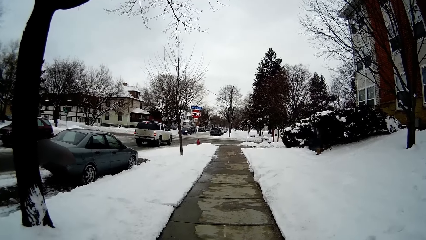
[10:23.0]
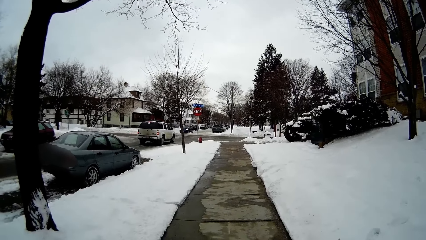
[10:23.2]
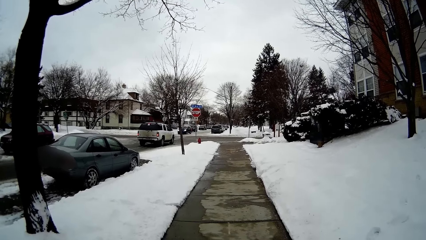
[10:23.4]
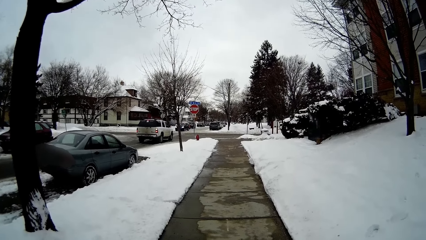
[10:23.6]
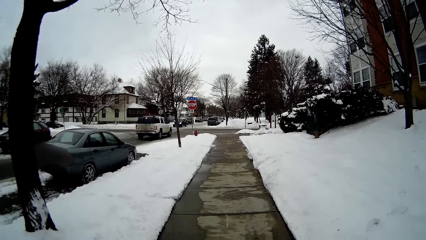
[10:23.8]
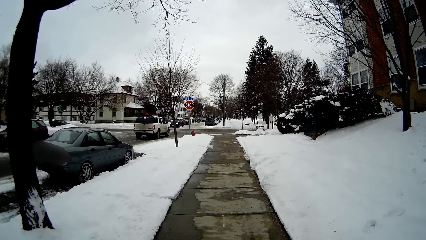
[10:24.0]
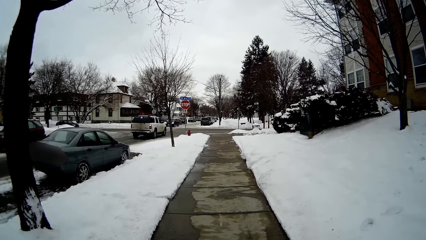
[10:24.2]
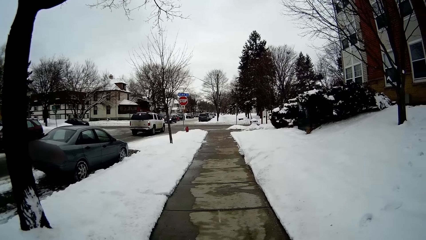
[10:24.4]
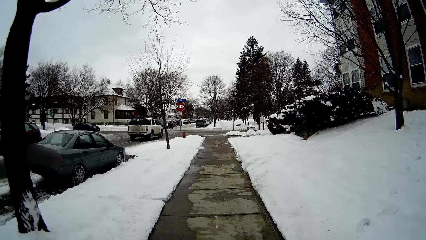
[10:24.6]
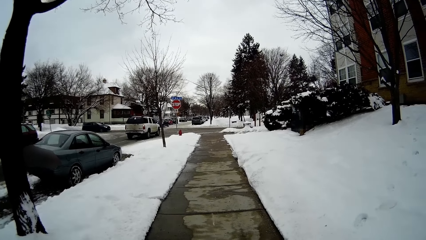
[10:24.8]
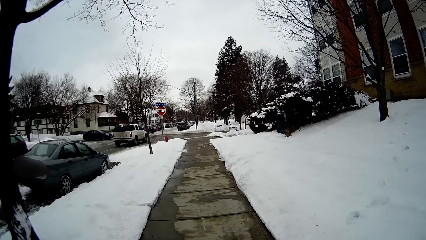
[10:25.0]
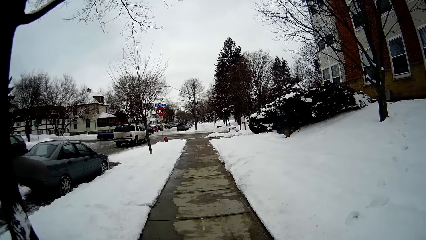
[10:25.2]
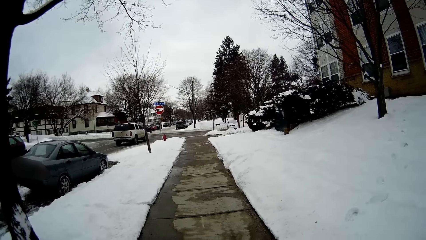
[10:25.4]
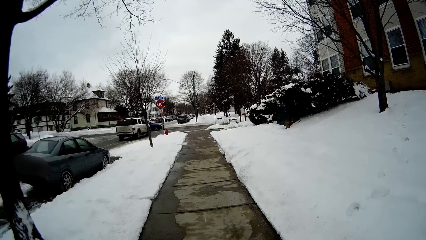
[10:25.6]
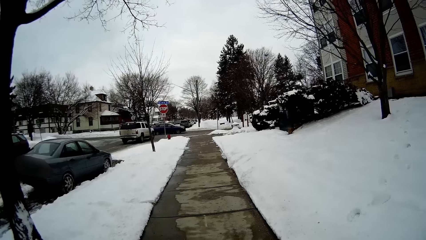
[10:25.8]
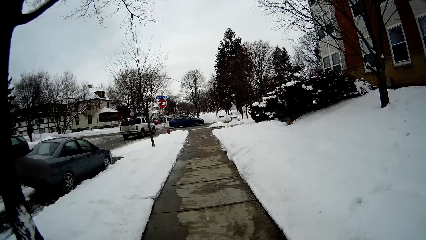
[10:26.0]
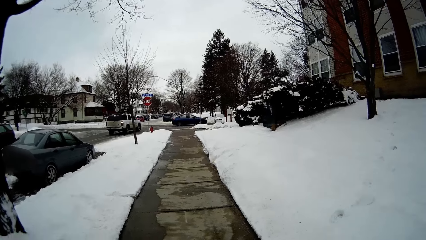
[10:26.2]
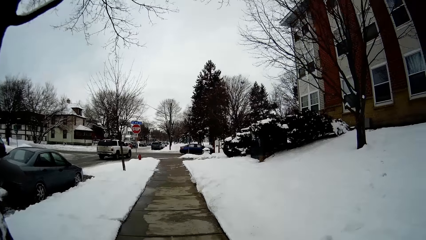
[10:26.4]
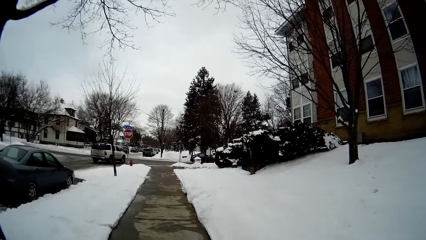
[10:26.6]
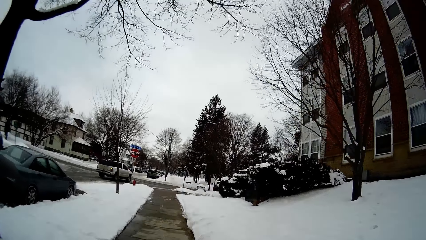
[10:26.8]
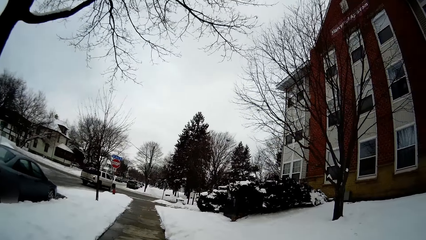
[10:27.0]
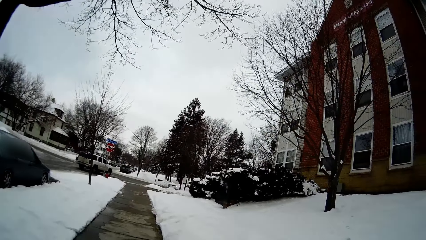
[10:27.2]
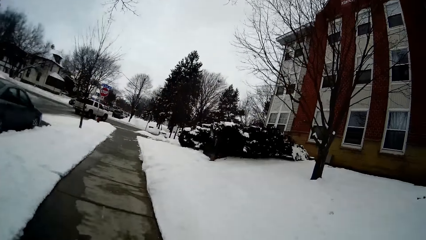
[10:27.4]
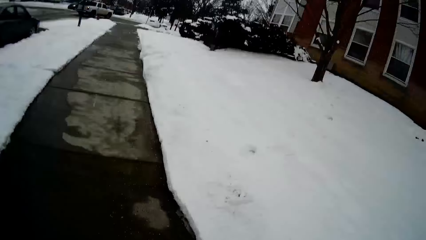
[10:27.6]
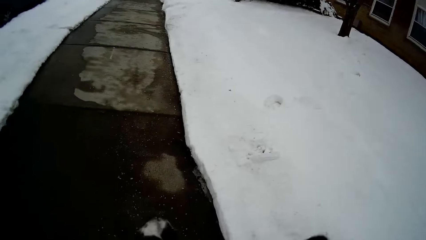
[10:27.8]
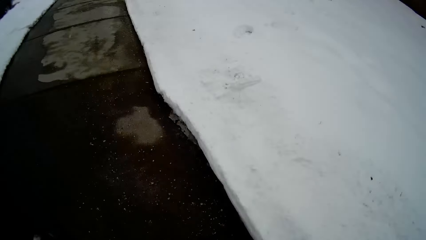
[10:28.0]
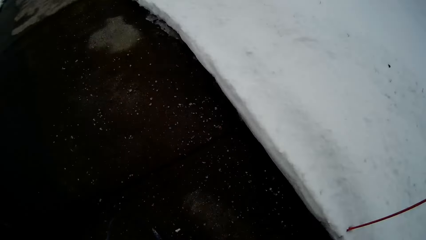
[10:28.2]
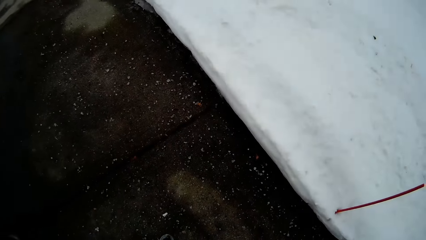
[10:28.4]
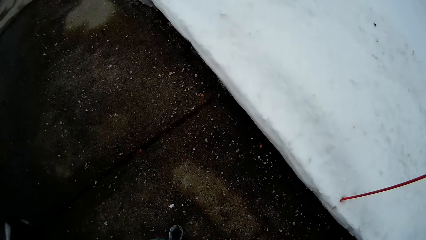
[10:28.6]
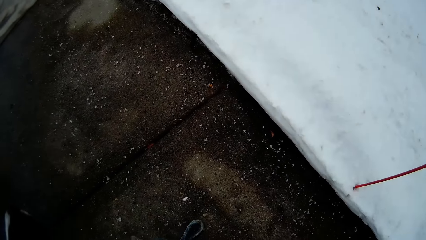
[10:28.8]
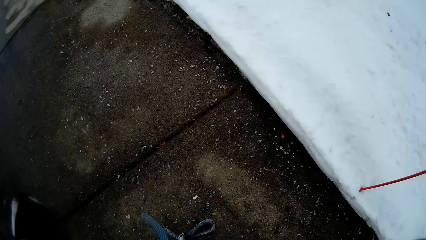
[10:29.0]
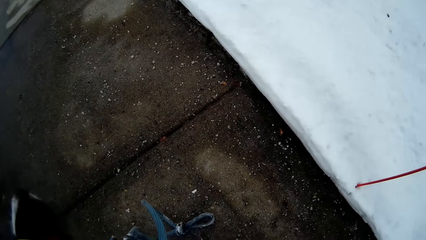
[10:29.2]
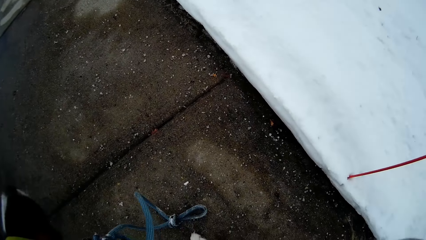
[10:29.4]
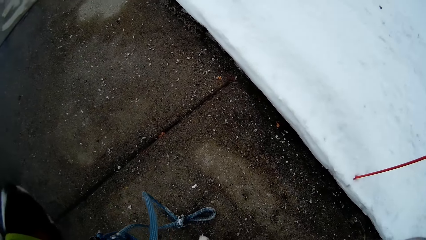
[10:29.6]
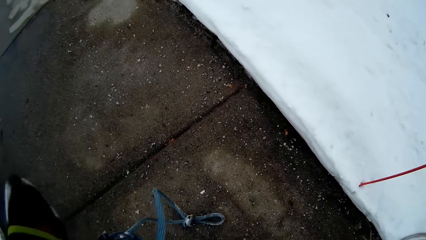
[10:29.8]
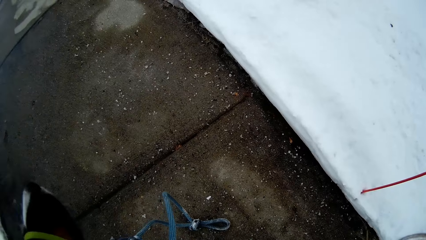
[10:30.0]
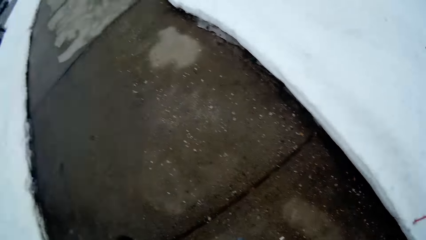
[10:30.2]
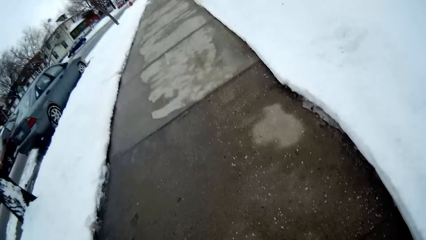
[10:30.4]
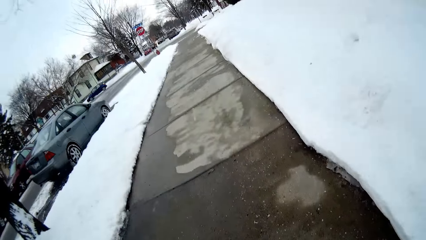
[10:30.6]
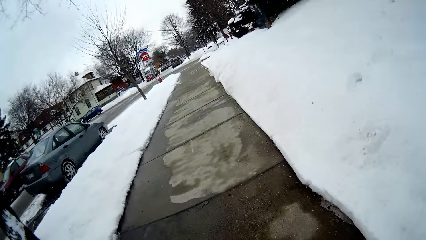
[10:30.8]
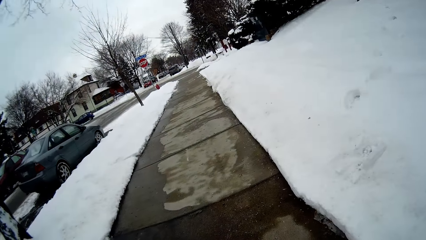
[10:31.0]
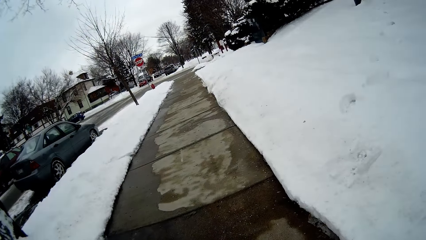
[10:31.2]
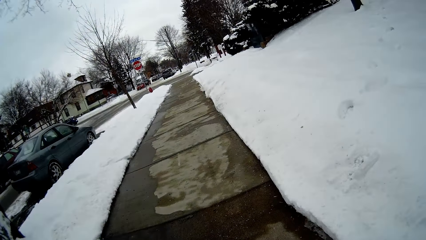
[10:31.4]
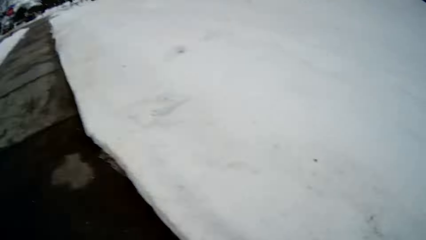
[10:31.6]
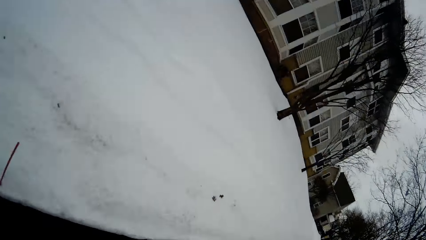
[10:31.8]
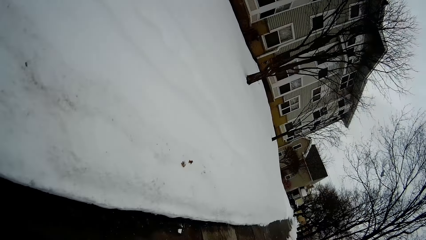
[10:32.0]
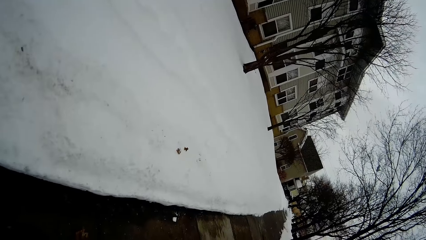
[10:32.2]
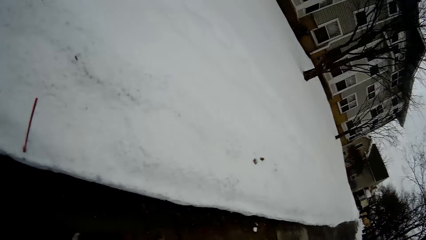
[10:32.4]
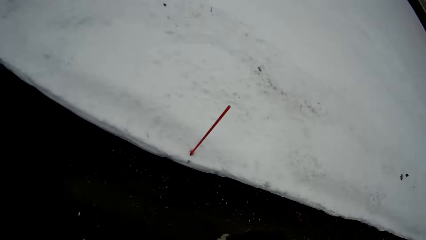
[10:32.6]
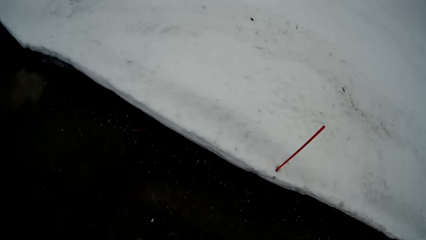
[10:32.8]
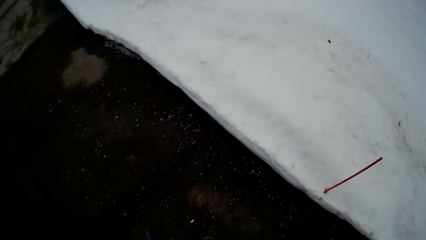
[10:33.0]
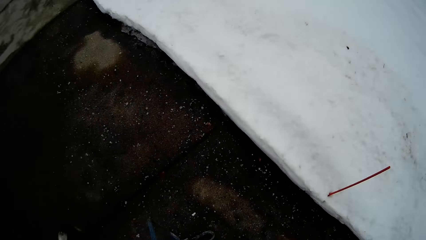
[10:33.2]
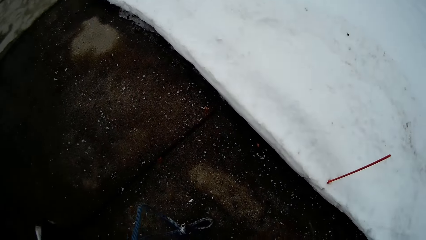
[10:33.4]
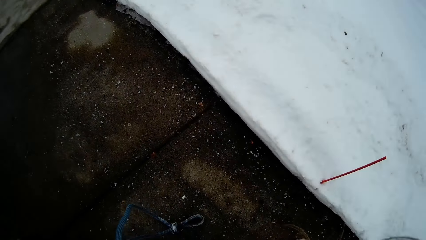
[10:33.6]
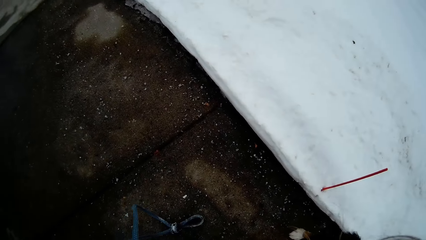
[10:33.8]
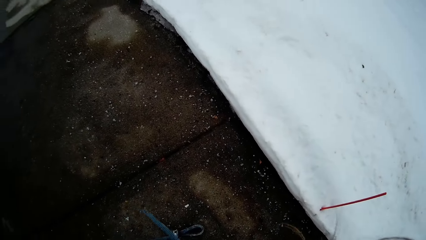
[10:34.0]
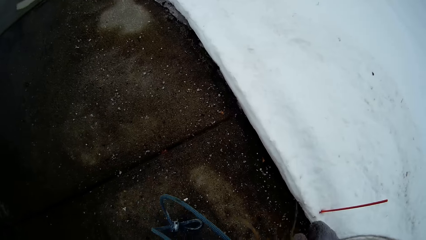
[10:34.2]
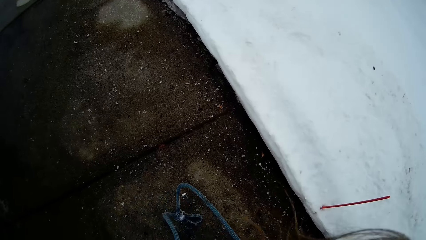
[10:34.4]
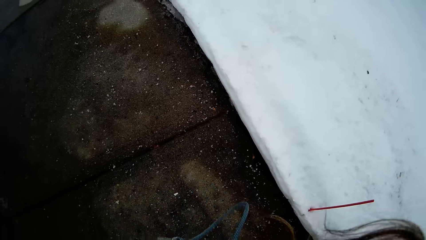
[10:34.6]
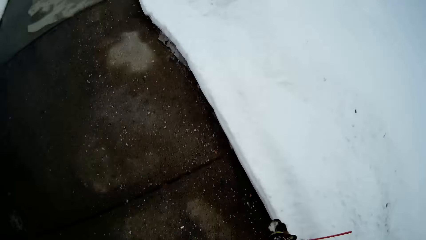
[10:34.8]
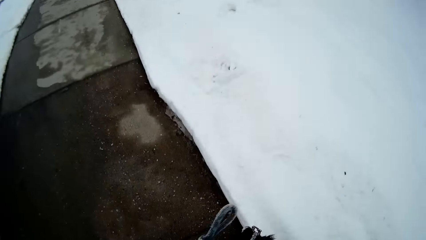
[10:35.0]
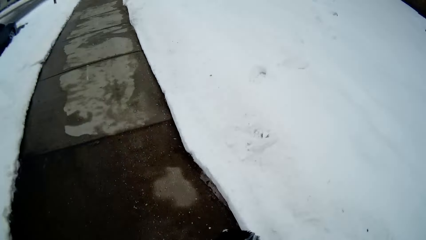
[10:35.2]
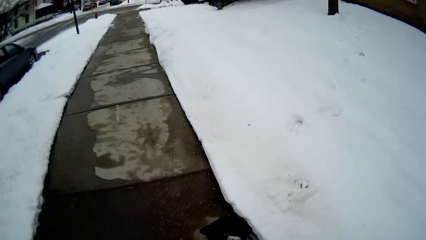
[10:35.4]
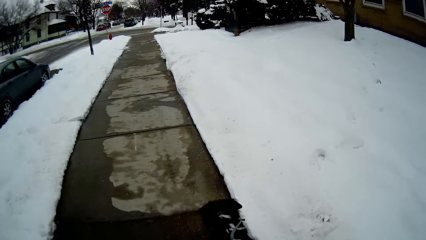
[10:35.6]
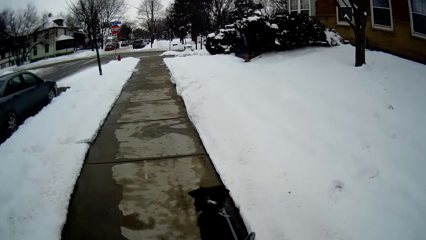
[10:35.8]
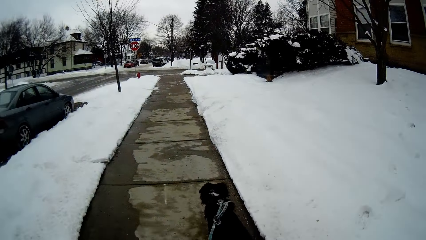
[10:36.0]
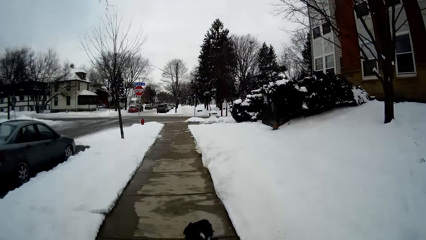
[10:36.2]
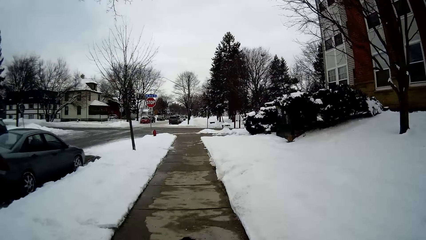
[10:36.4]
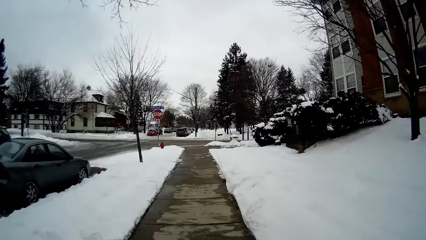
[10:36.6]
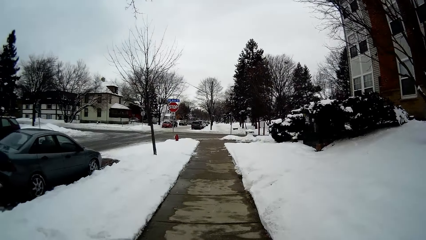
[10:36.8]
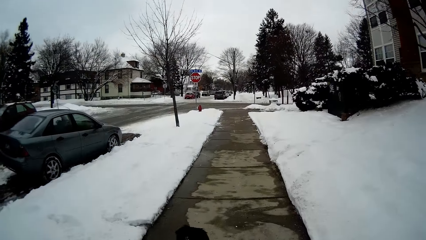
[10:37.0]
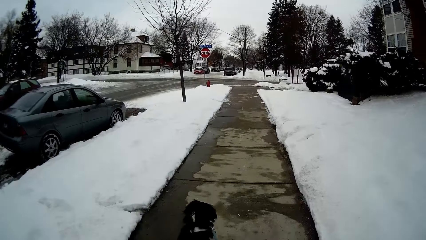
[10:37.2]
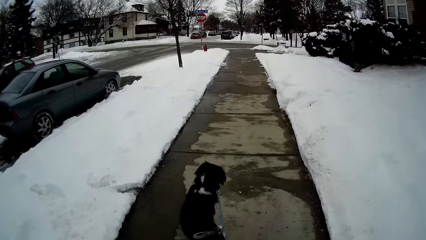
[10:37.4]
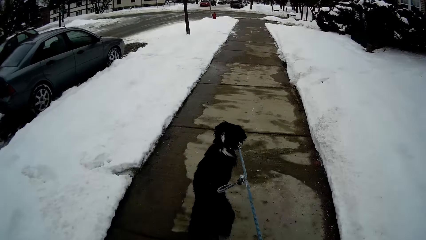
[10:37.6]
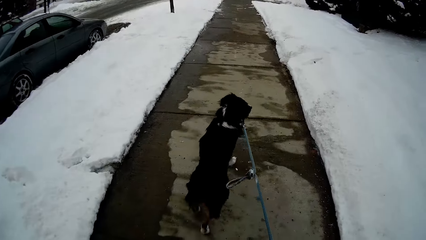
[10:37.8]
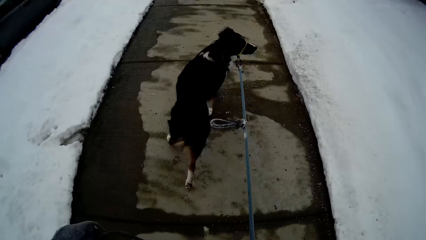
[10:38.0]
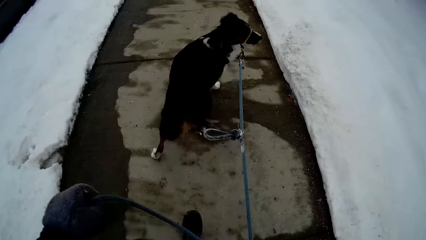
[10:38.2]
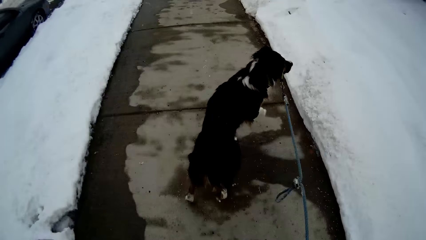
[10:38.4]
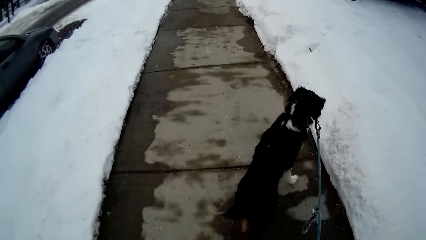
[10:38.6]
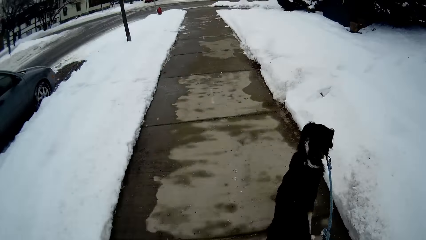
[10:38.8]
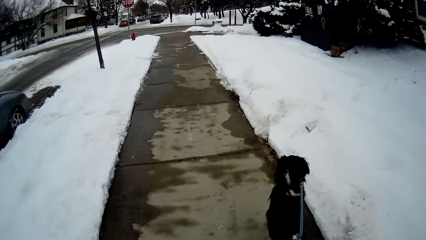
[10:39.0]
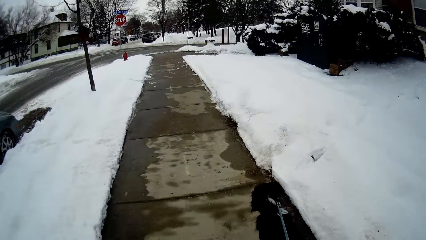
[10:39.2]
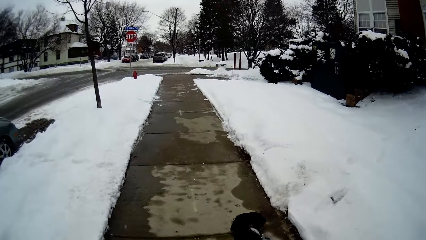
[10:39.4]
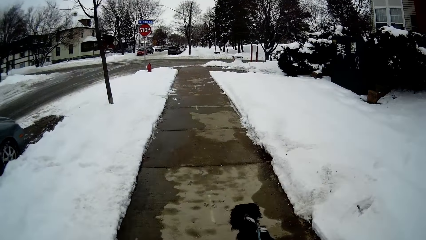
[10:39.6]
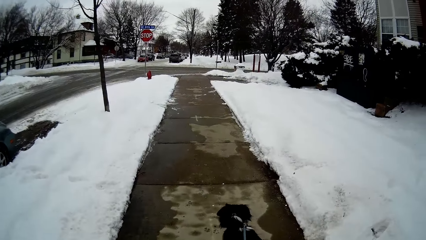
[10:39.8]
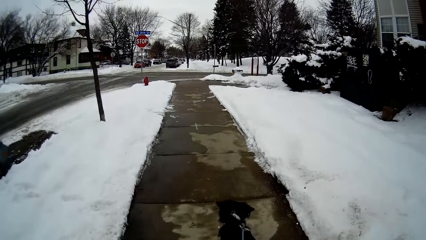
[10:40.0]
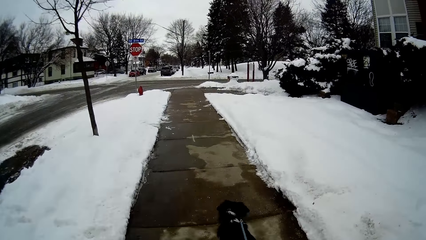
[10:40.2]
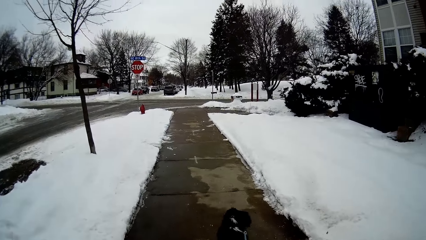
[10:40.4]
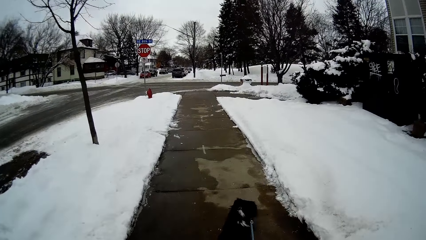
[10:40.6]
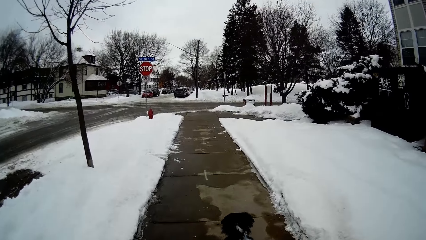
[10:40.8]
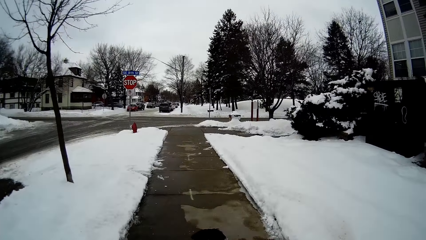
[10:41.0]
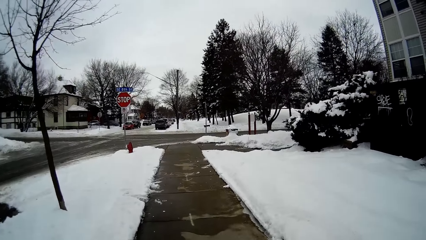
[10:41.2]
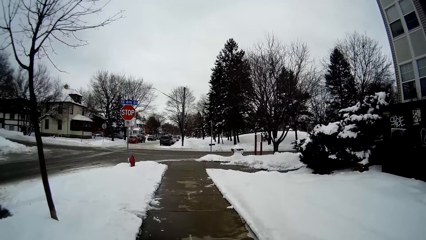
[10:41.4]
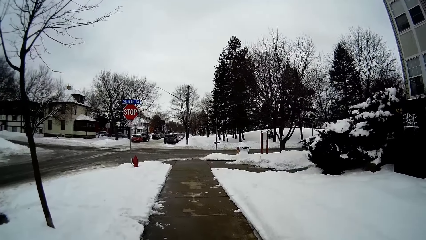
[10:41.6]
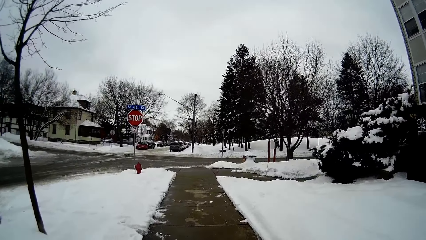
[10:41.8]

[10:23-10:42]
The camera wearer walks with the dog.
